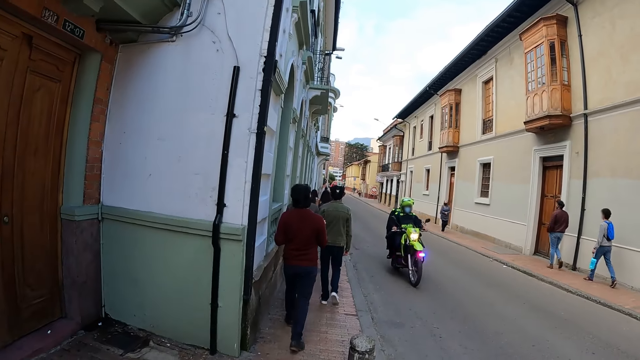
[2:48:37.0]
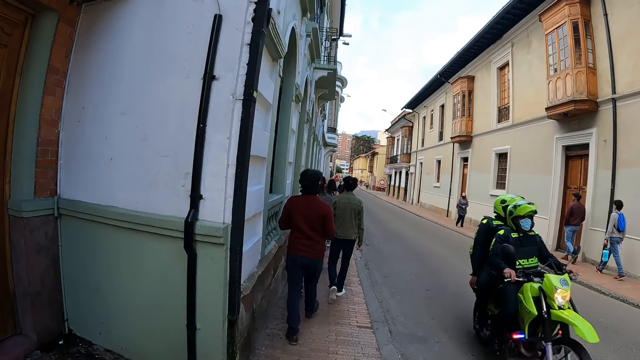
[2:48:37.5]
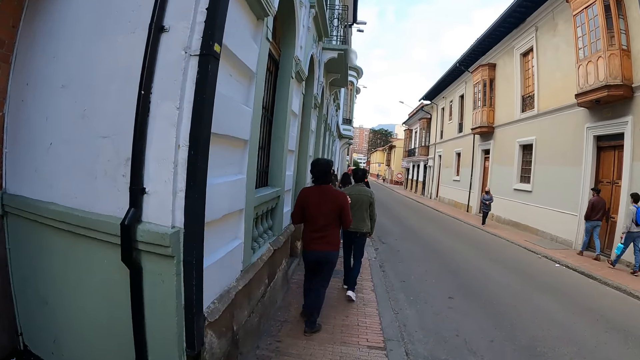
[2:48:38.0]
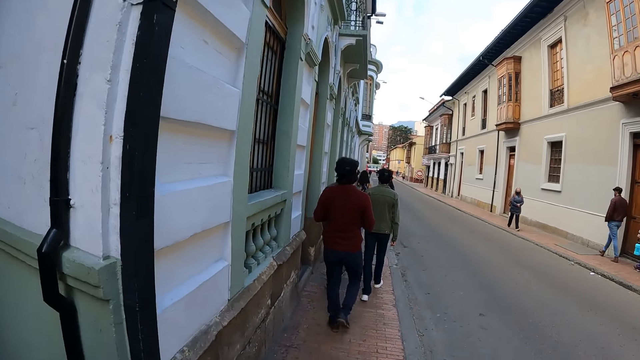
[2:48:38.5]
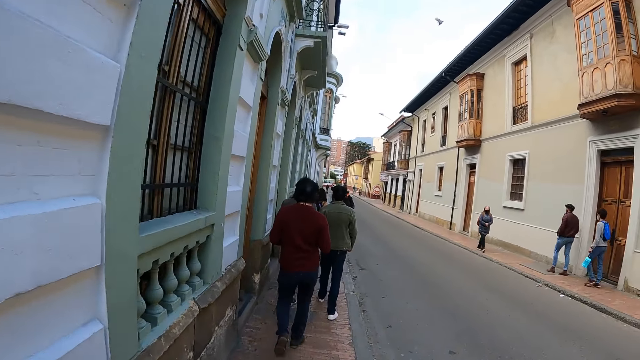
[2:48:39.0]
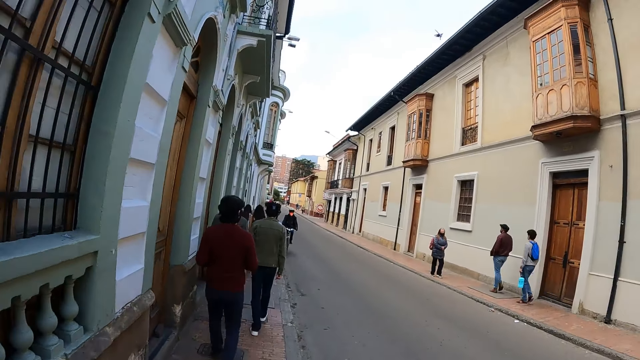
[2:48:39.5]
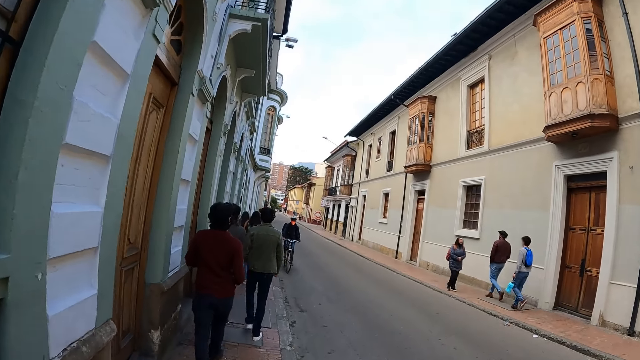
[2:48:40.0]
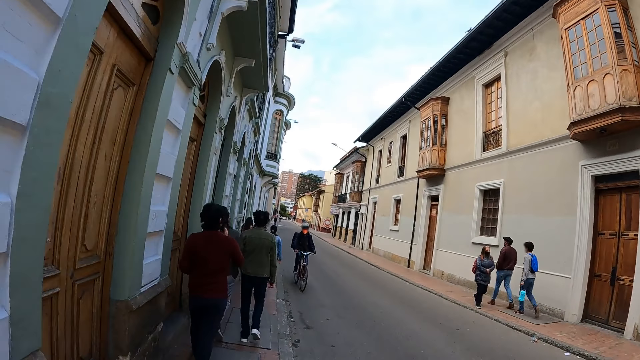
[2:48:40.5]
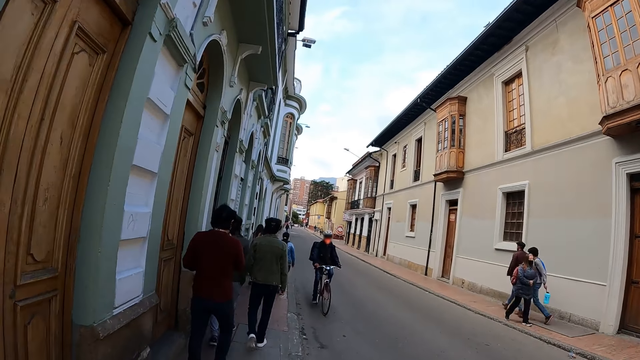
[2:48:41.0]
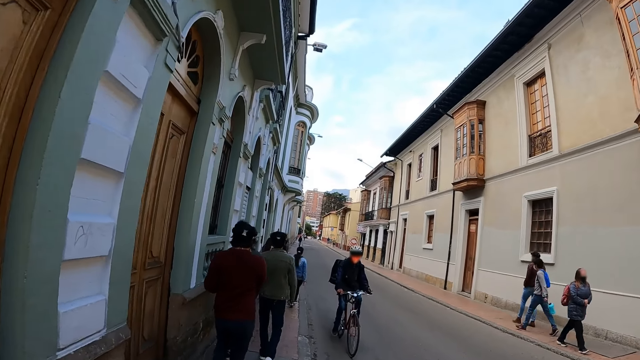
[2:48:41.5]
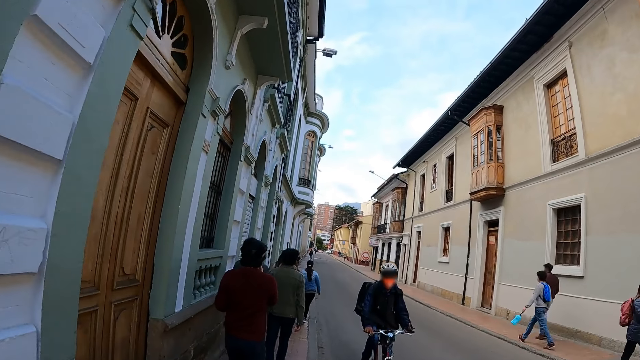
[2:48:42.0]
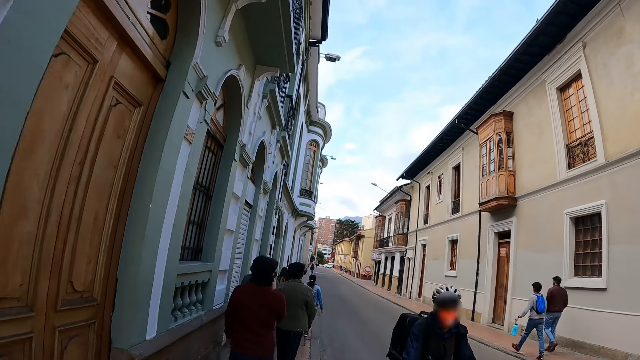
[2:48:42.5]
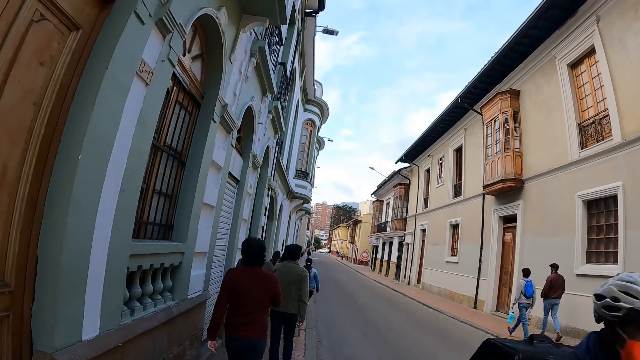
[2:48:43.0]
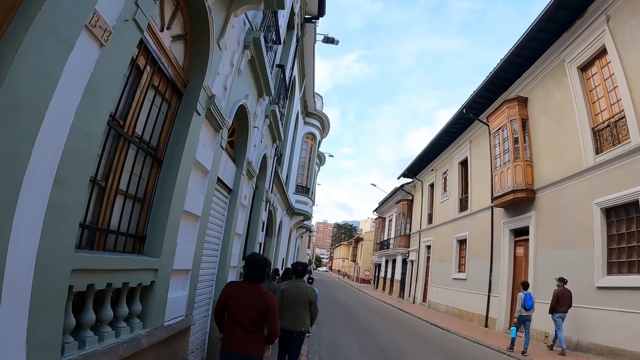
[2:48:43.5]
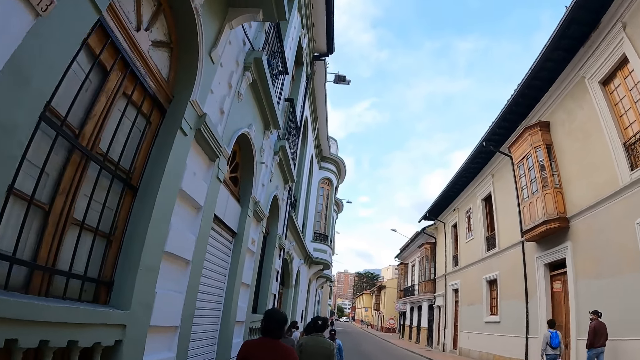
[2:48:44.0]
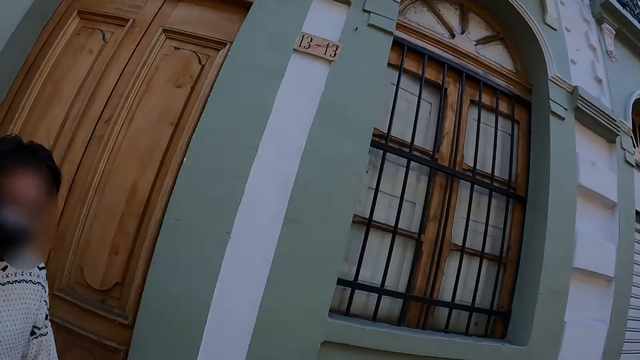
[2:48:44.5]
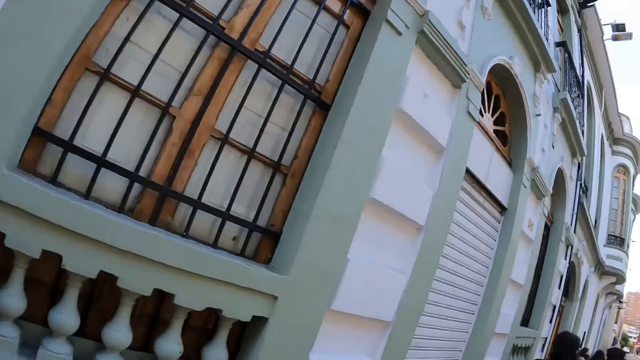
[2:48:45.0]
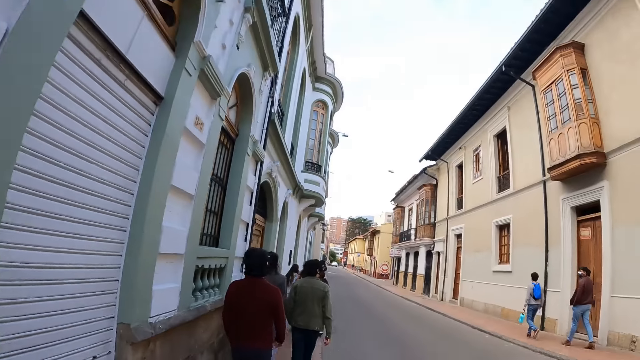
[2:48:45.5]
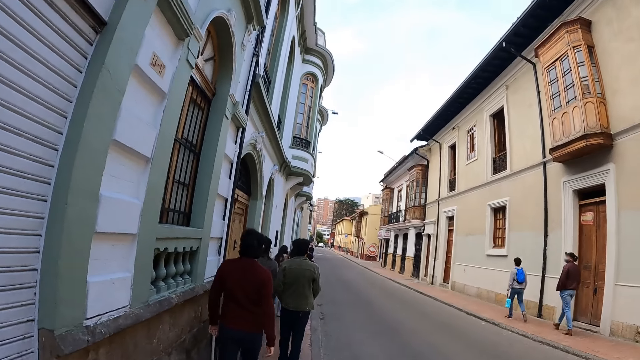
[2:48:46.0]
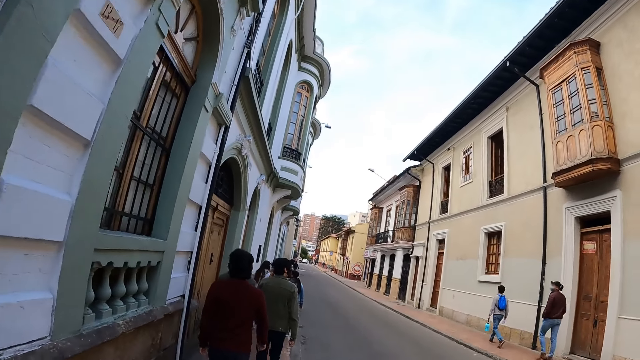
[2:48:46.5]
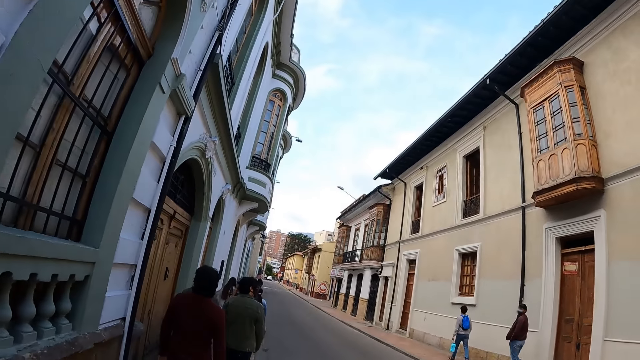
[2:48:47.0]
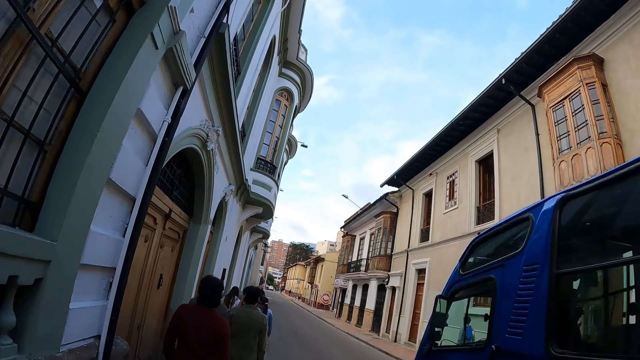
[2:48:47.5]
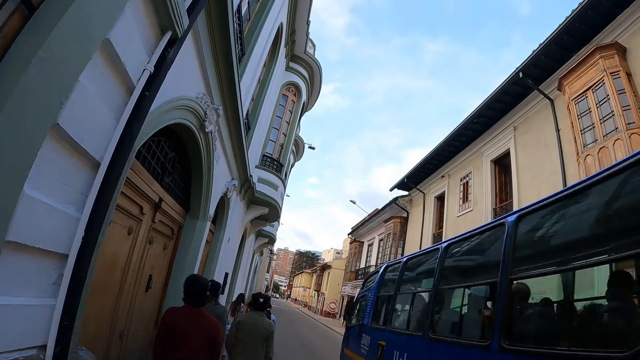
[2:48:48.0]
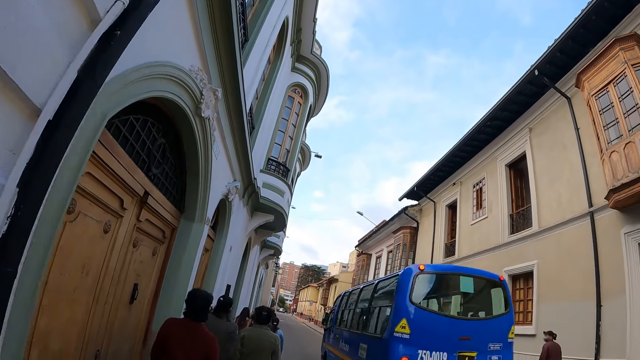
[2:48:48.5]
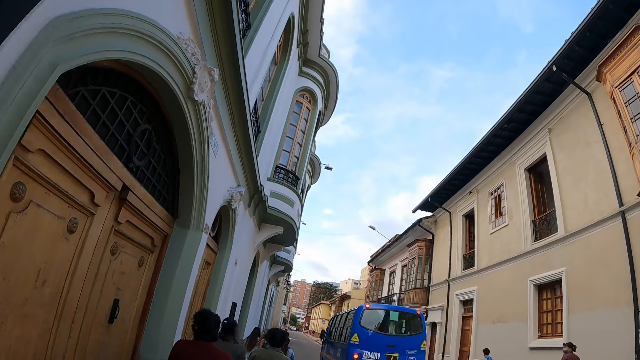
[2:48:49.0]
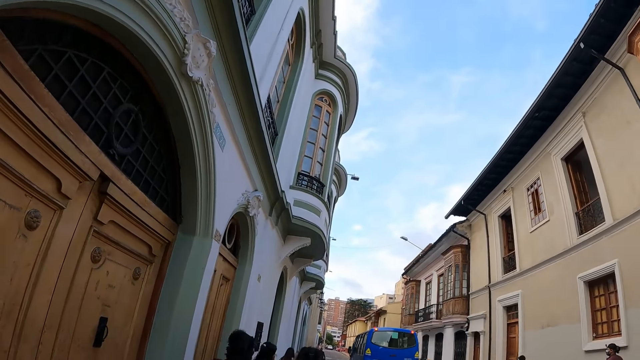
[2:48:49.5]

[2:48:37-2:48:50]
A person rides the motorcycle. The camera wearer walks. They look around.

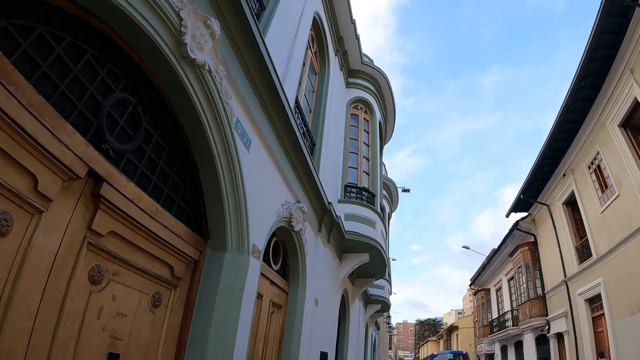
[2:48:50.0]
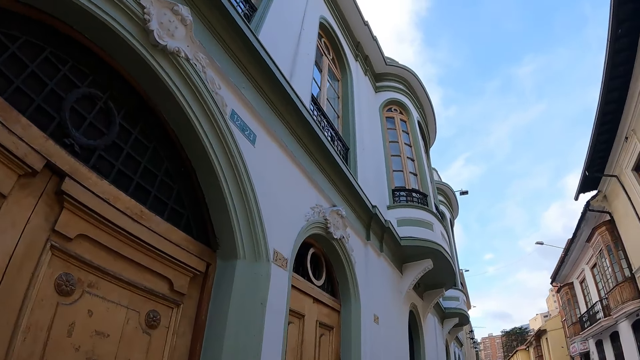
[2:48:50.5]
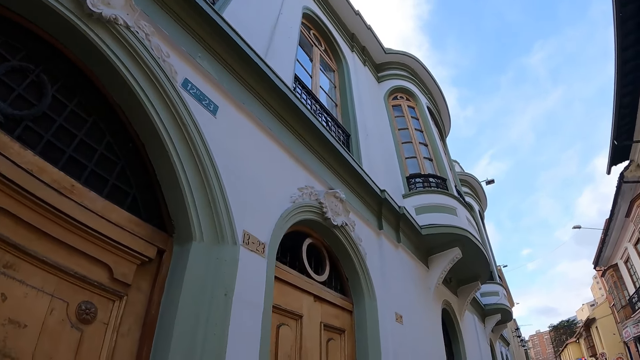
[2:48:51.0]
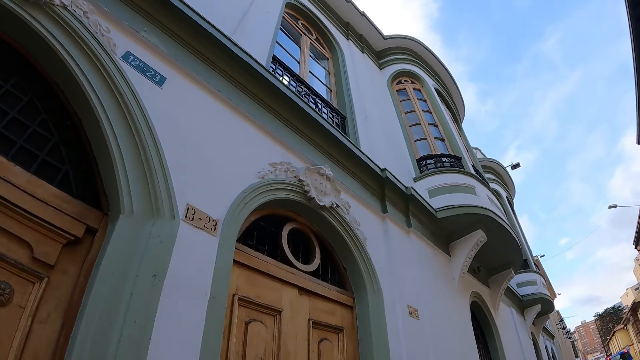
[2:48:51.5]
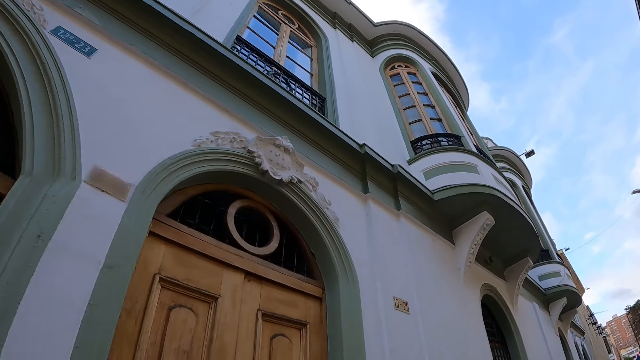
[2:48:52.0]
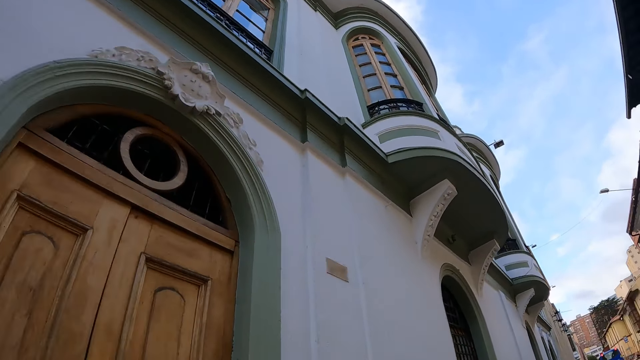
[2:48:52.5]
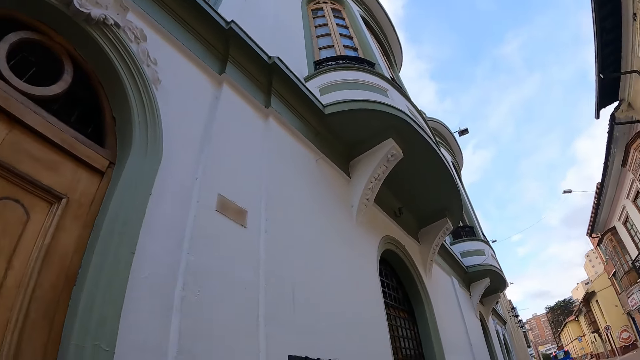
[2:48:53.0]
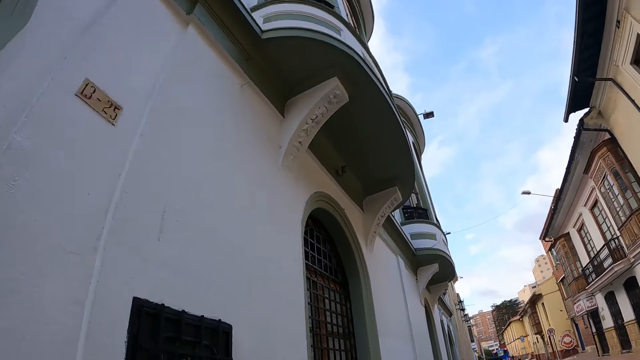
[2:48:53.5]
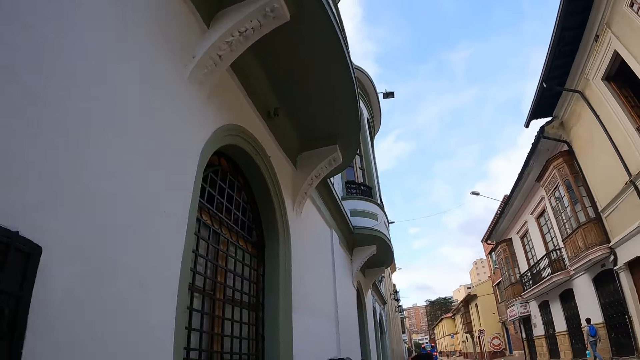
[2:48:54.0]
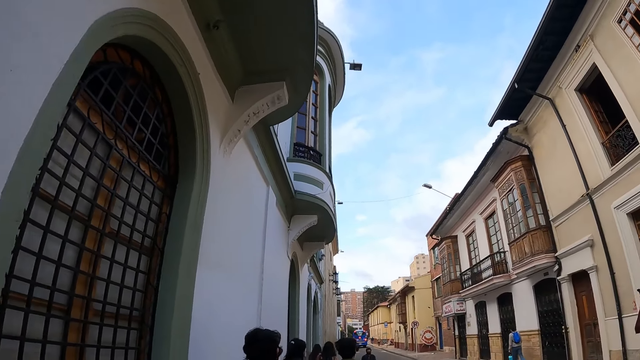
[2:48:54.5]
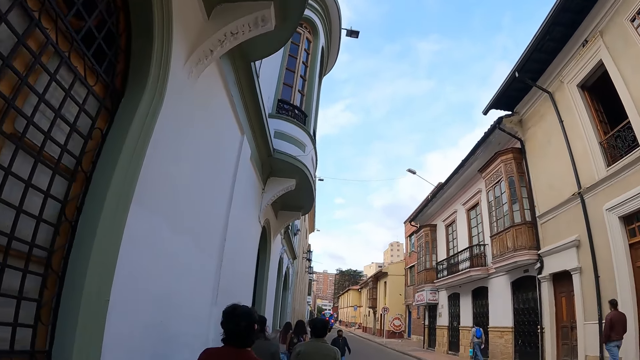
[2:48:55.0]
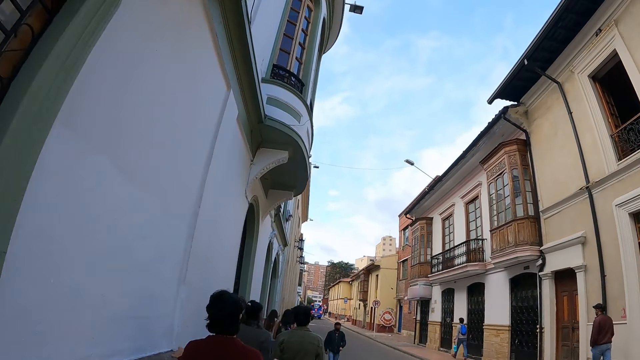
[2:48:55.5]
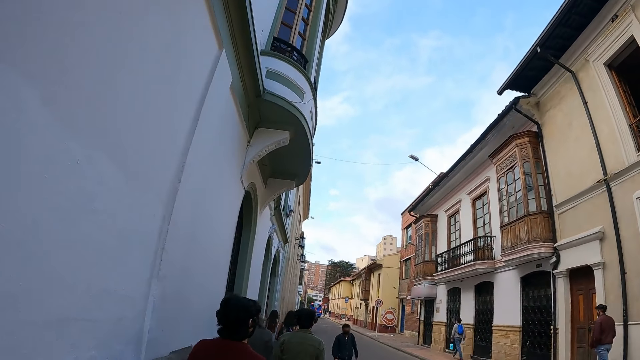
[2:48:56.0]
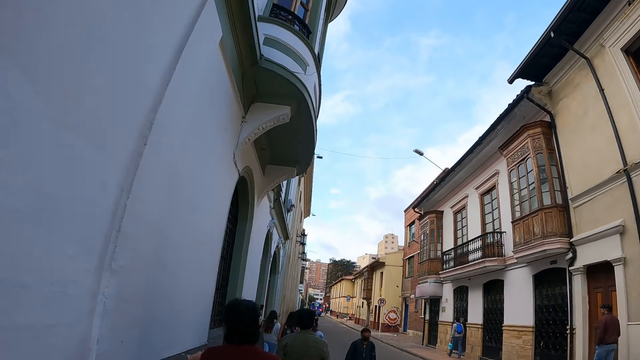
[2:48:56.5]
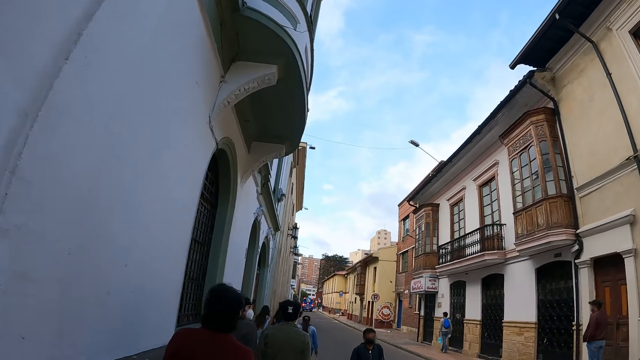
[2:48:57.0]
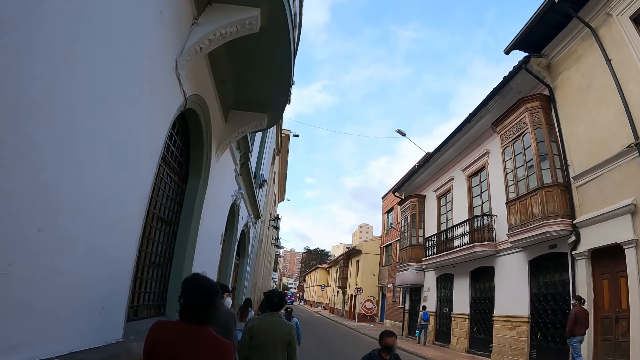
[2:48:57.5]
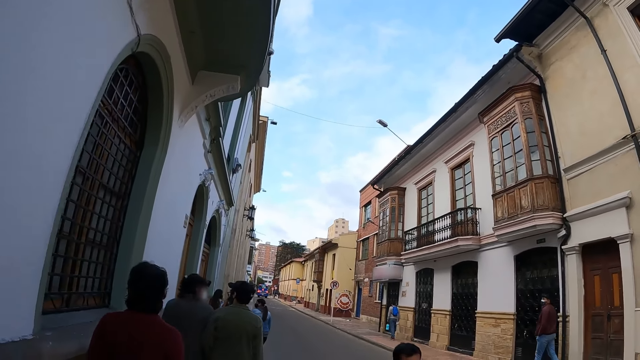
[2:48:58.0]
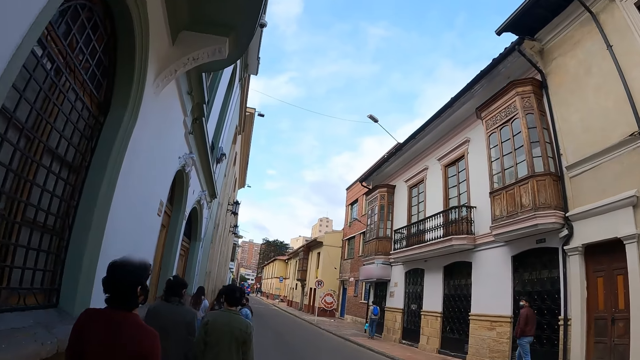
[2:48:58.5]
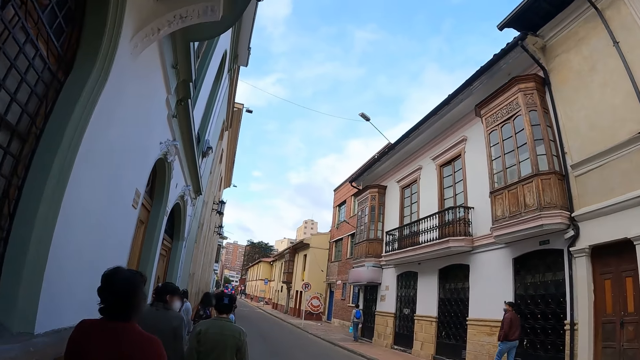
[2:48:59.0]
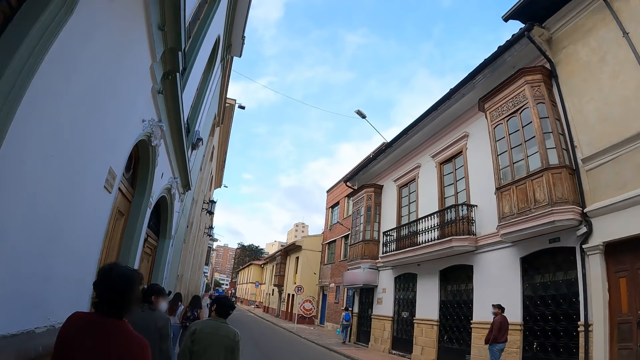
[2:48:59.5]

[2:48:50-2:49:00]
The camera wearer looks at the building.
